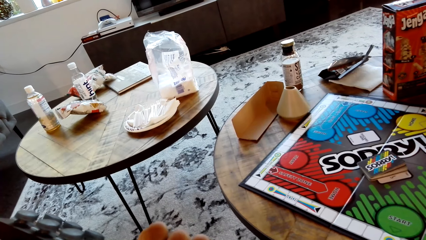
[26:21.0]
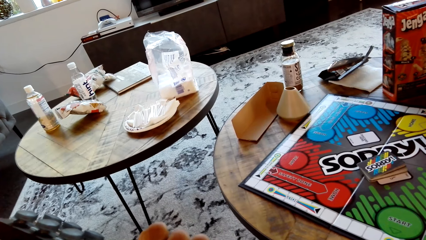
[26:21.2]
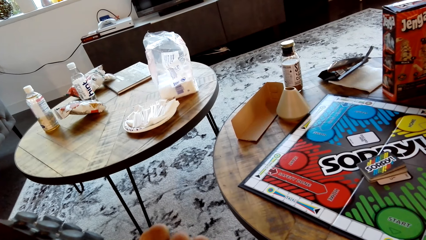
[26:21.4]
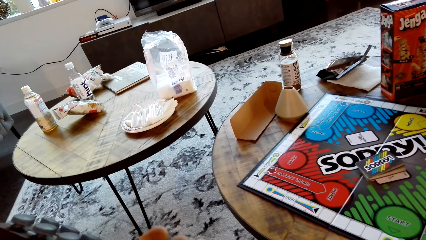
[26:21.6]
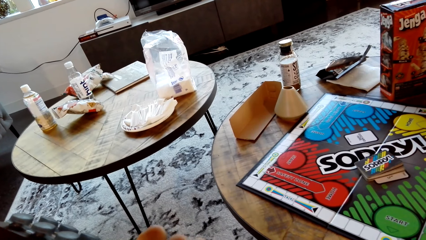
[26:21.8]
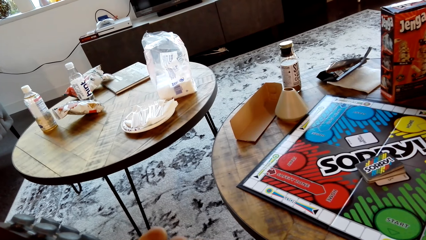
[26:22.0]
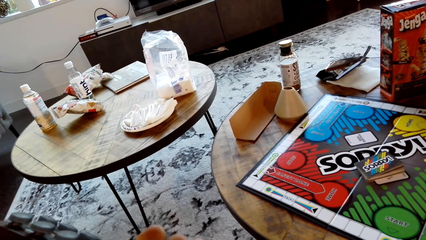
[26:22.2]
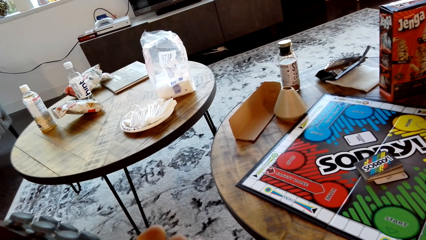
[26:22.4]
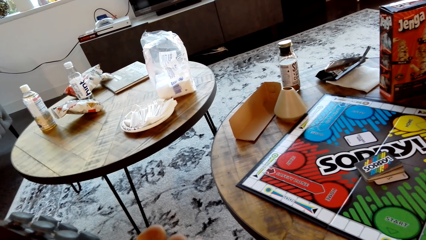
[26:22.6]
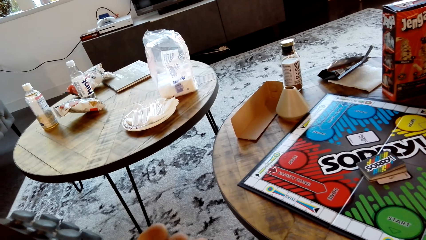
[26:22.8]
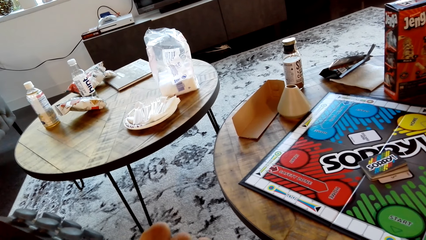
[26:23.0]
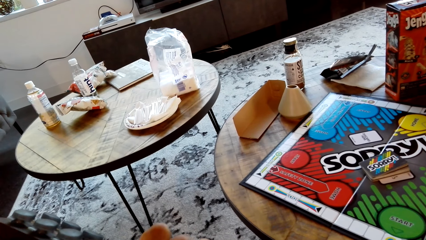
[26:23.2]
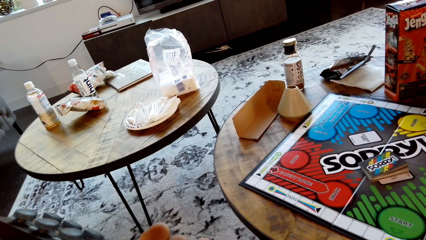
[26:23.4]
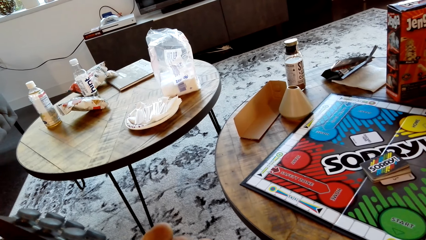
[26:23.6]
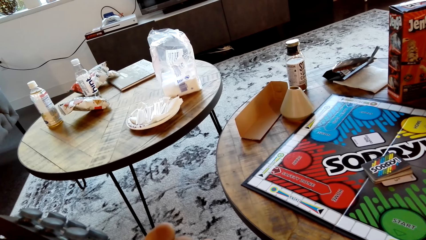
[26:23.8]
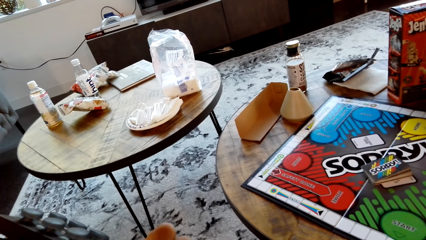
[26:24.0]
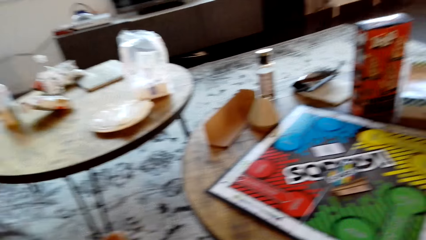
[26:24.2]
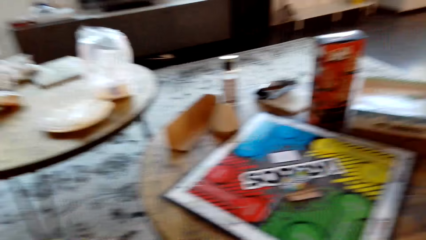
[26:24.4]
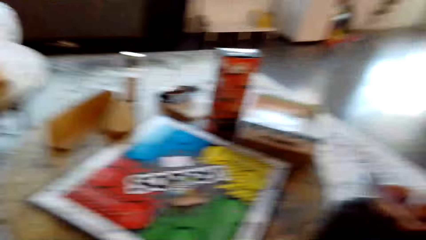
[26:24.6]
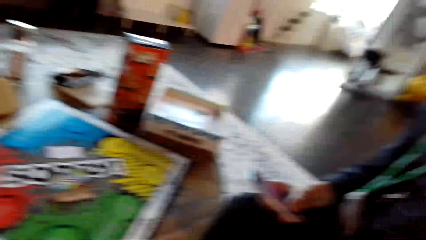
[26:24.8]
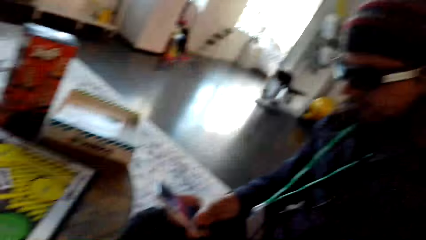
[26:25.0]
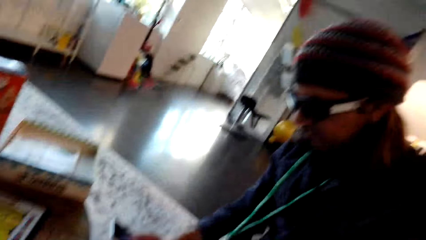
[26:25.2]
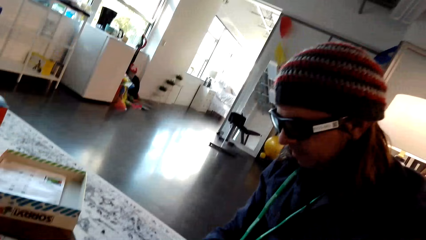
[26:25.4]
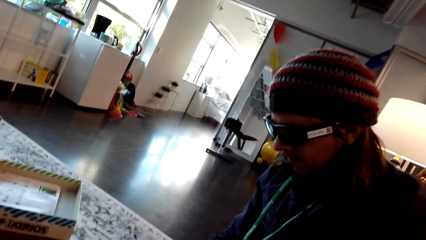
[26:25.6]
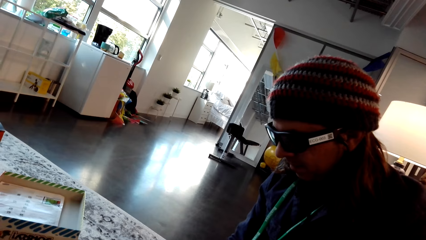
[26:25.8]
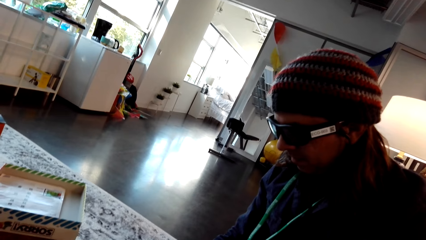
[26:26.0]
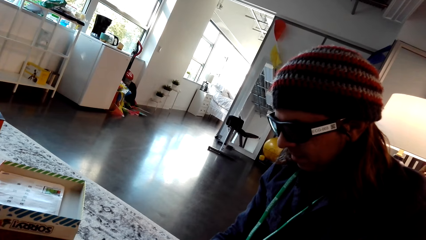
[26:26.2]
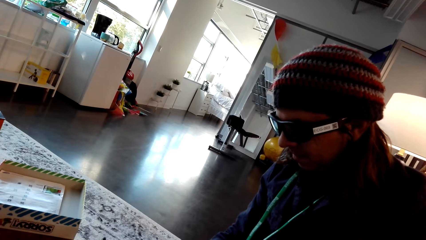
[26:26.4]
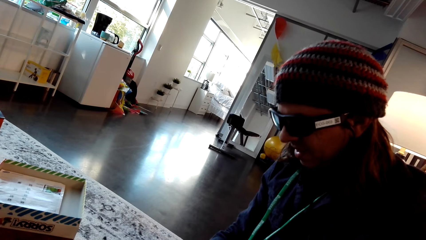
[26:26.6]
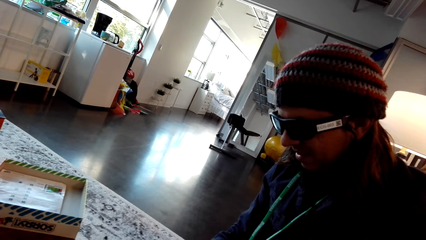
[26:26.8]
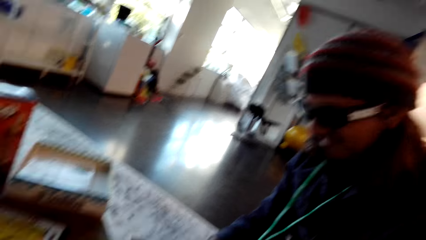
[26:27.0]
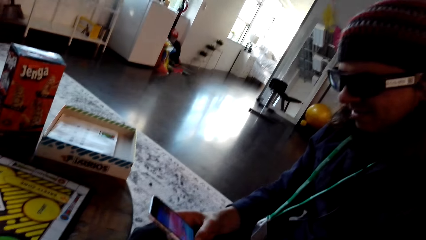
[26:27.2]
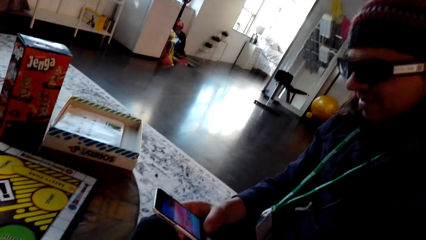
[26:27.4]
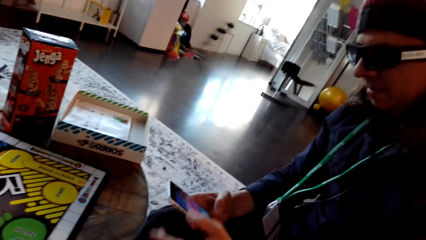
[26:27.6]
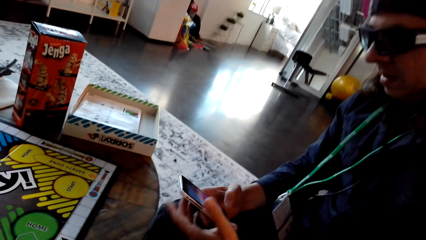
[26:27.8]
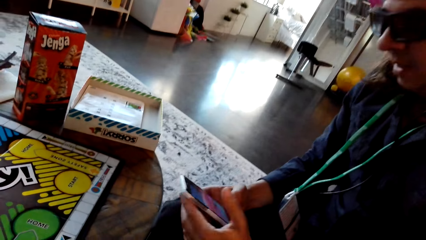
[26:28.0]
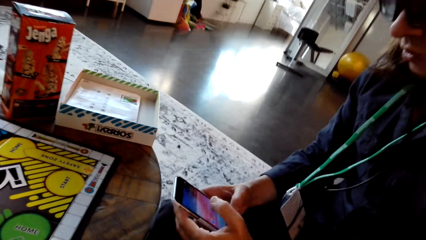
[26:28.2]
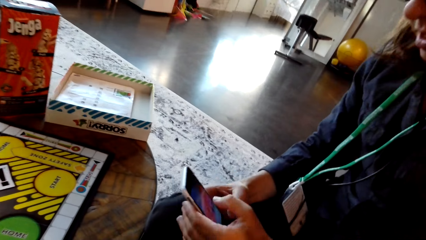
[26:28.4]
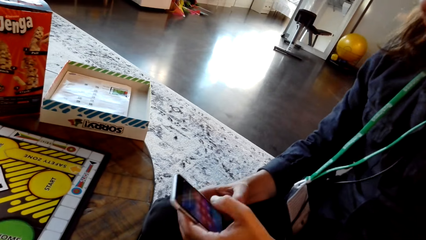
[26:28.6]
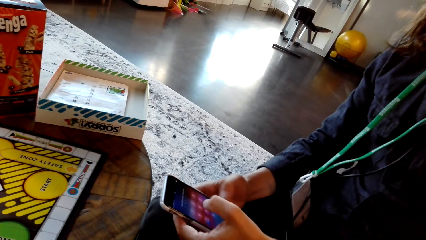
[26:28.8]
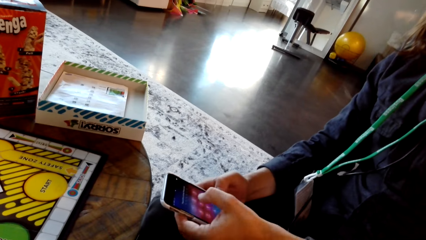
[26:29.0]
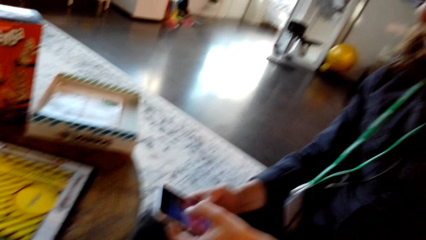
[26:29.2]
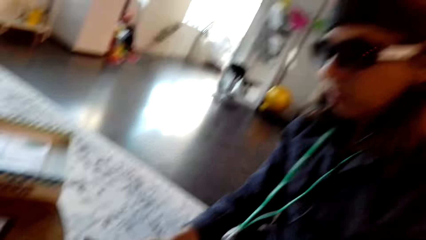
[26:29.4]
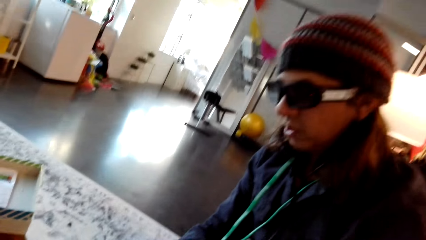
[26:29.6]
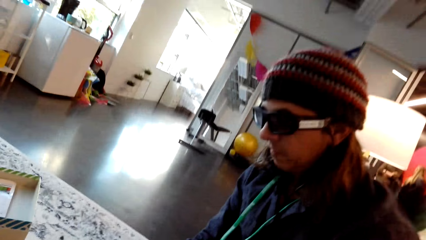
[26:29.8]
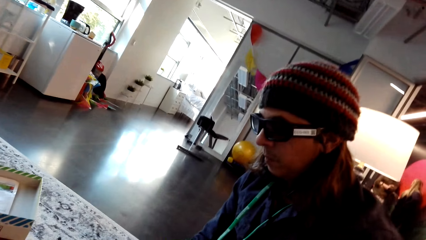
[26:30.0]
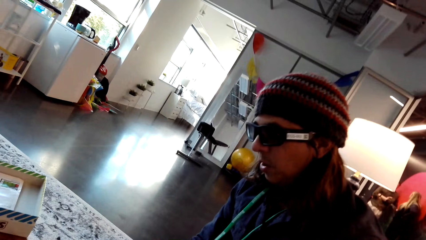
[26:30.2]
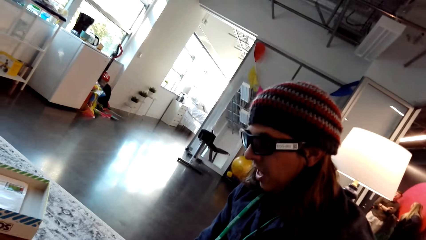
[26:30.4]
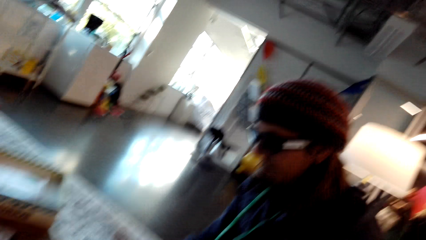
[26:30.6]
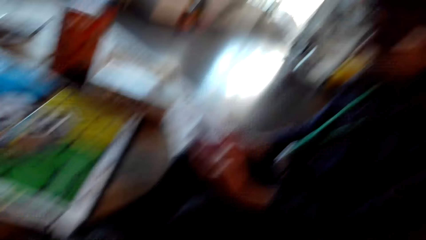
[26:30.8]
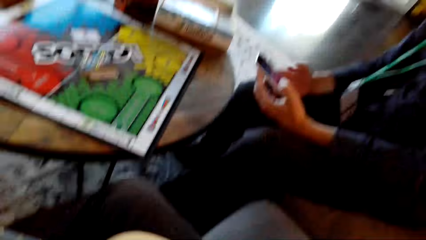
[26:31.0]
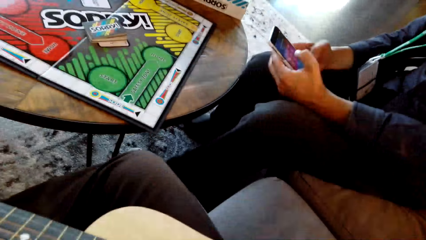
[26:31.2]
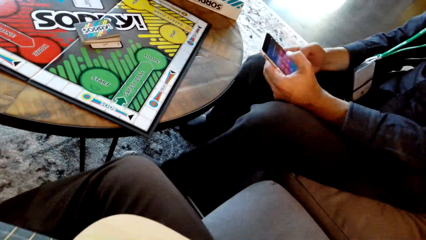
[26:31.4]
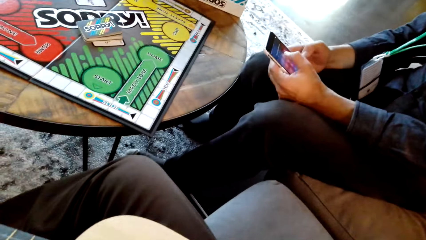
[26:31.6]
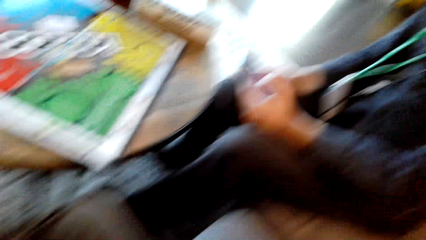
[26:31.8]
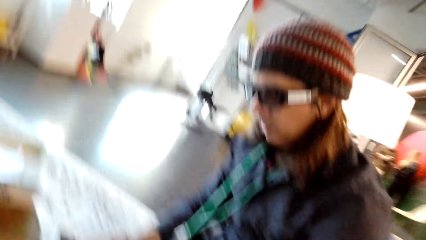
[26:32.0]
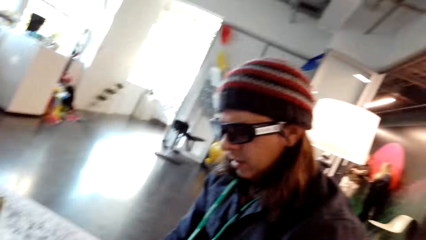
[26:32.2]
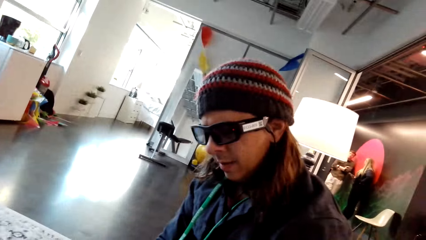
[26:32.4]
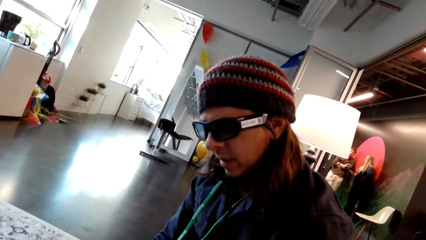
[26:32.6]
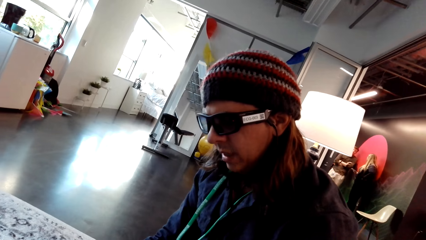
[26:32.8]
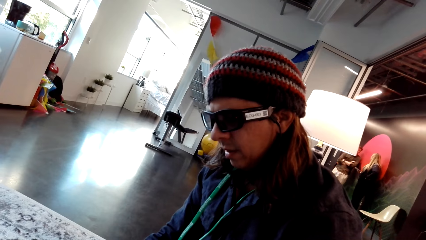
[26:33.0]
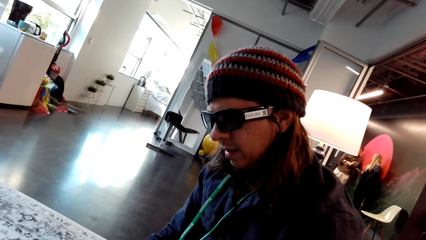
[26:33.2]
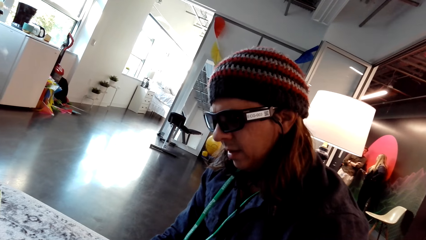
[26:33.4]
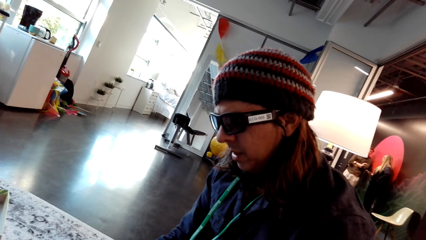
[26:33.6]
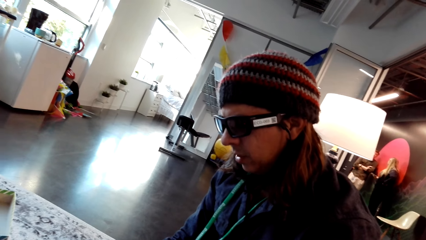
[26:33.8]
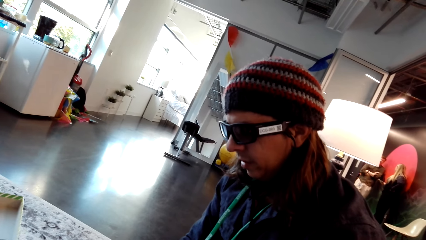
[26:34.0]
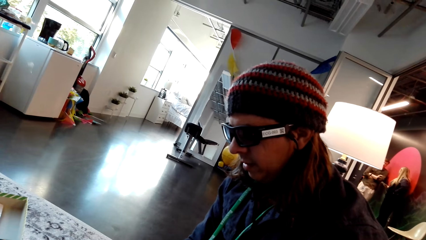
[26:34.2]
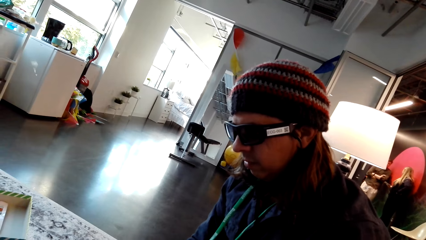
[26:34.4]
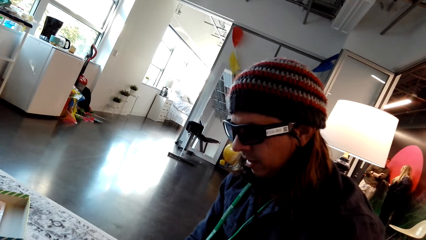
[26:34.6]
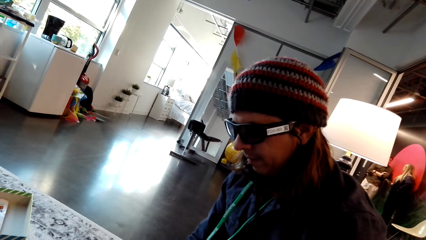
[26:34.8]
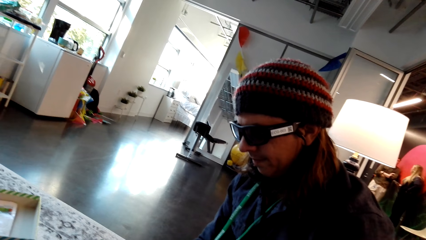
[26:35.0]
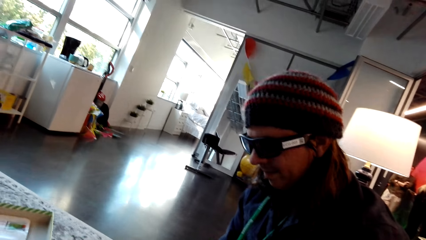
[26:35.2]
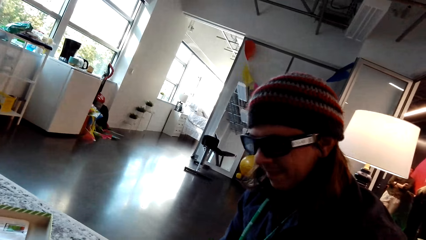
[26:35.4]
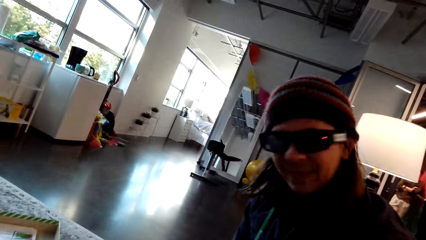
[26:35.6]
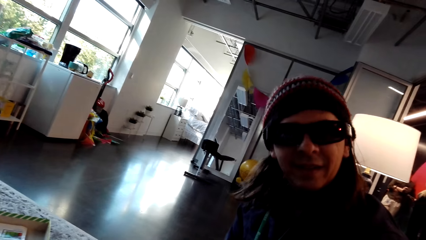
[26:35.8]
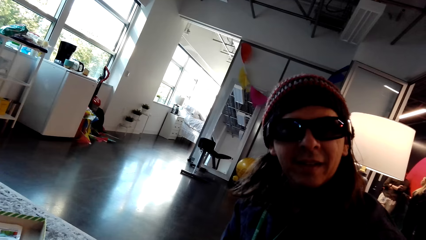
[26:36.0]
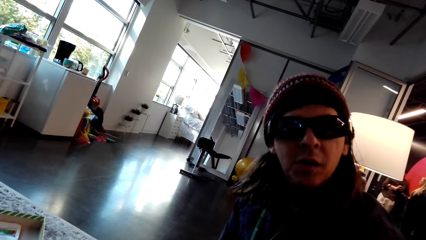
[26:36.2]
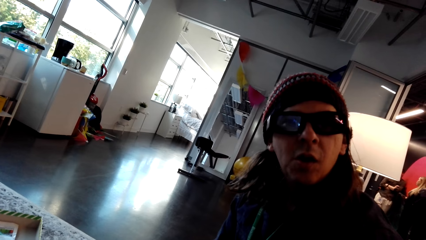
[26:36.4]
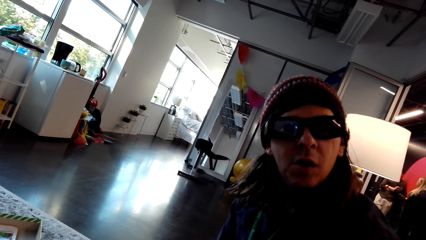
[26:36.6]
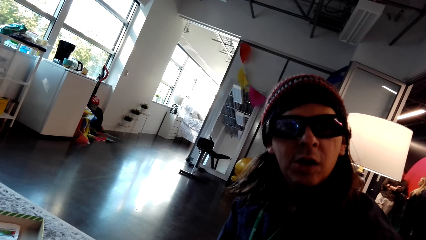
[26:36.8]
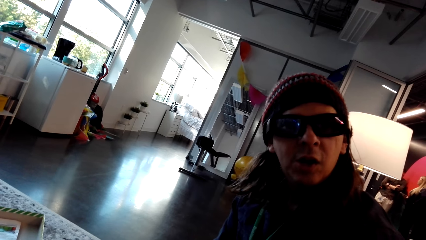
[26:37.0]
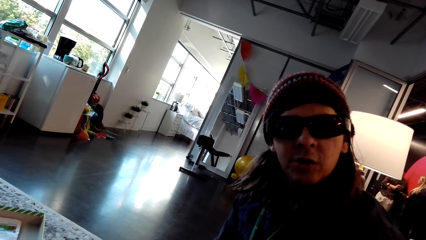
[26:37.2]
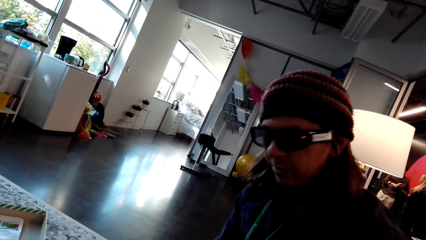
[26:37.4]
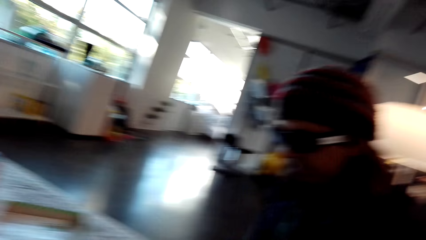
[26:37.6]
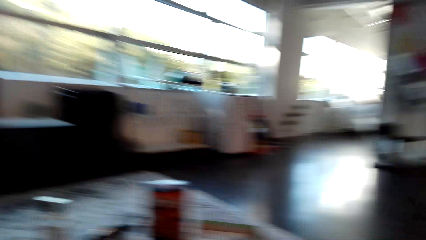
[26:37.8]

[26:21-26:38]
The camera wearer stares at a man. They converse with the man. The man uses a phone. The camera wearer interacts with the man.
